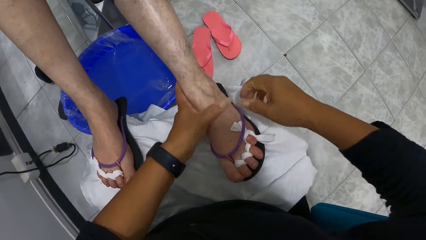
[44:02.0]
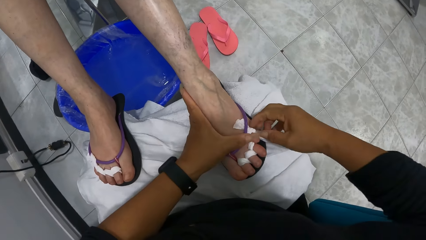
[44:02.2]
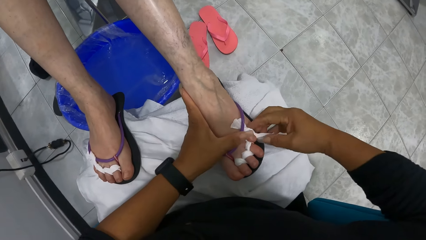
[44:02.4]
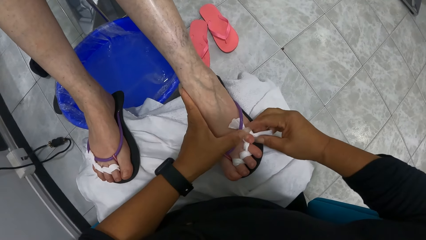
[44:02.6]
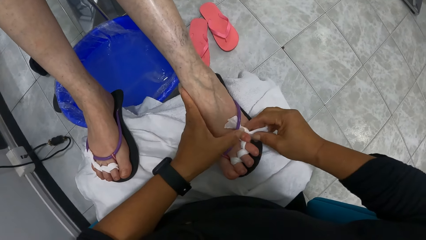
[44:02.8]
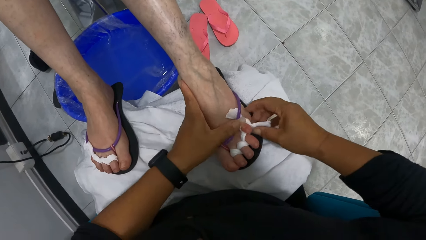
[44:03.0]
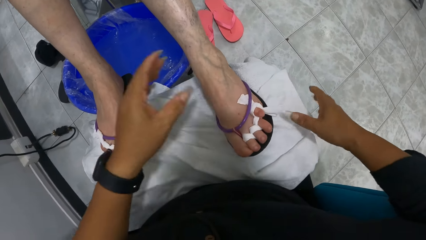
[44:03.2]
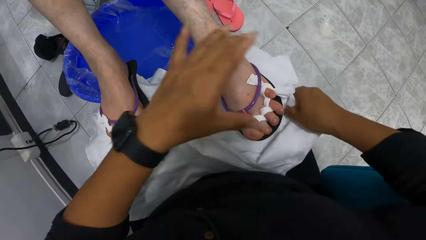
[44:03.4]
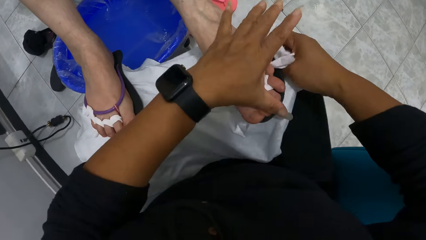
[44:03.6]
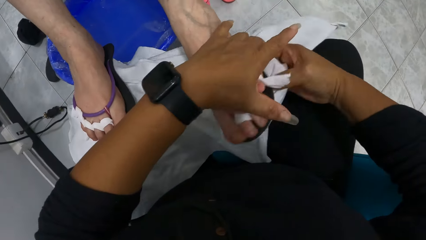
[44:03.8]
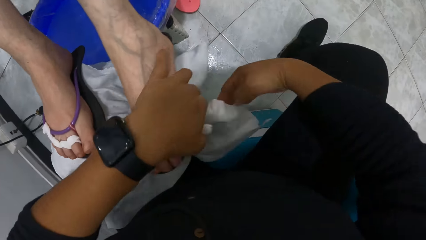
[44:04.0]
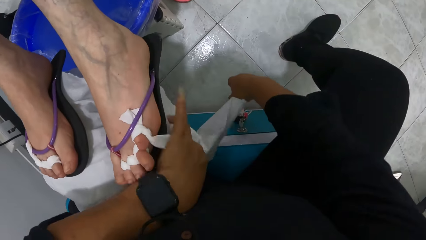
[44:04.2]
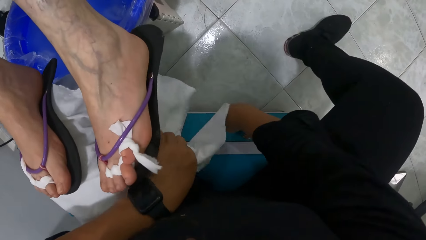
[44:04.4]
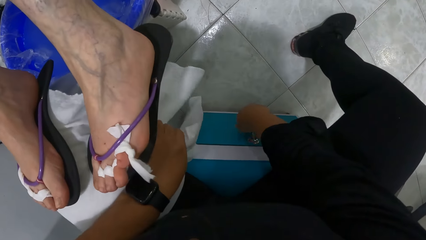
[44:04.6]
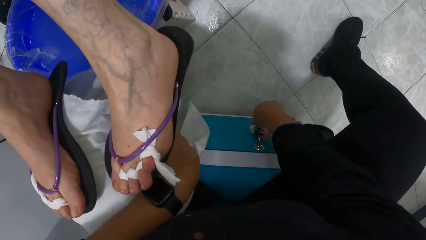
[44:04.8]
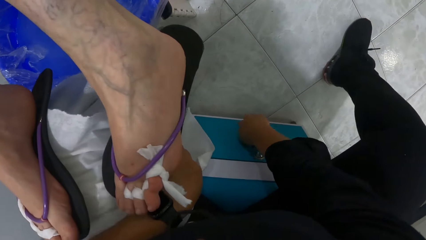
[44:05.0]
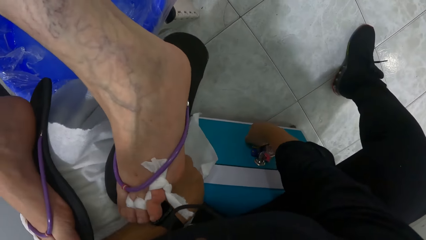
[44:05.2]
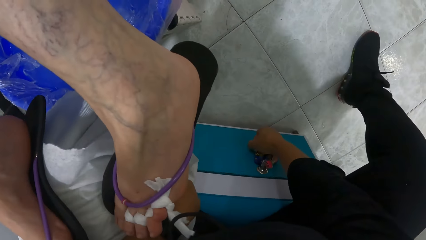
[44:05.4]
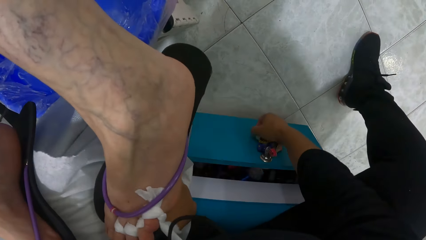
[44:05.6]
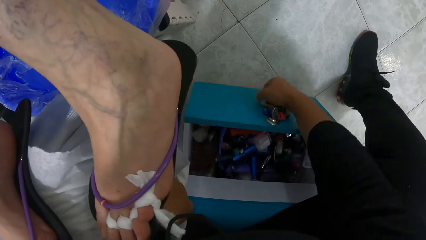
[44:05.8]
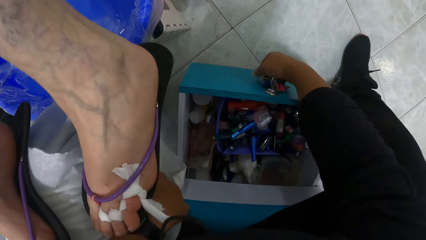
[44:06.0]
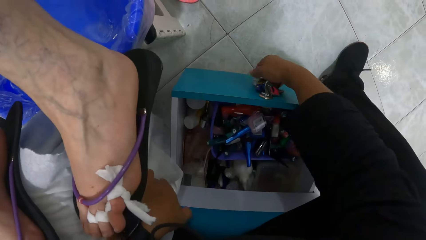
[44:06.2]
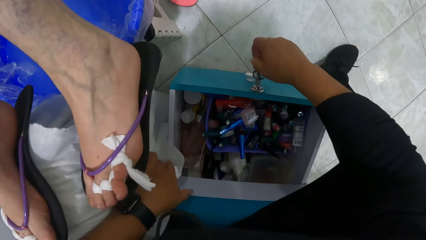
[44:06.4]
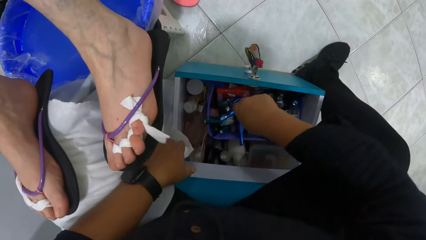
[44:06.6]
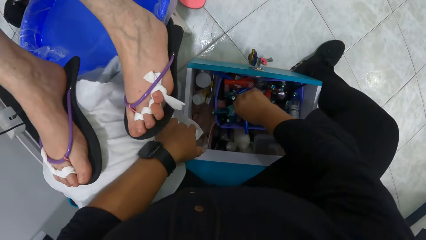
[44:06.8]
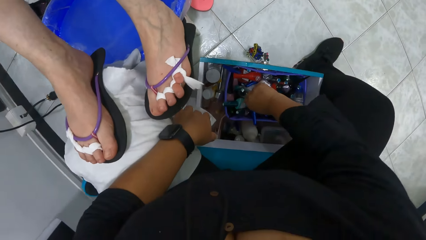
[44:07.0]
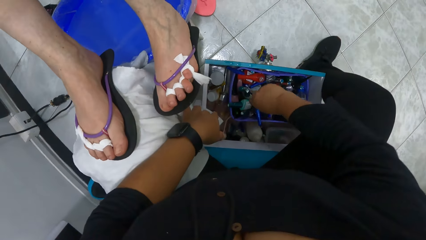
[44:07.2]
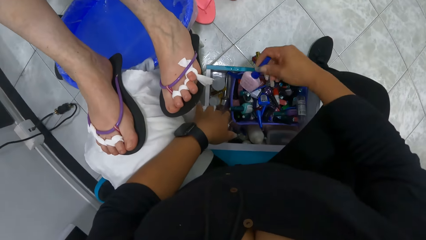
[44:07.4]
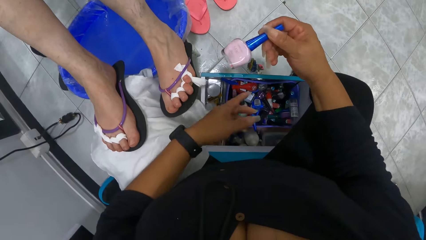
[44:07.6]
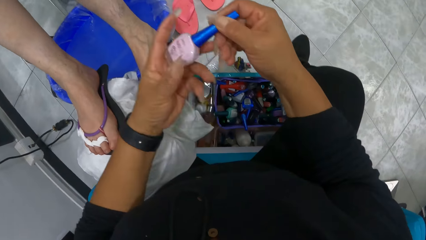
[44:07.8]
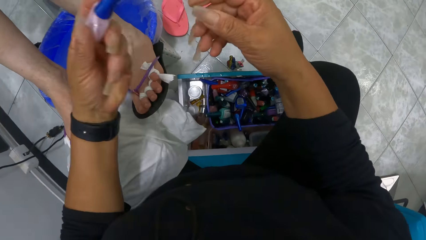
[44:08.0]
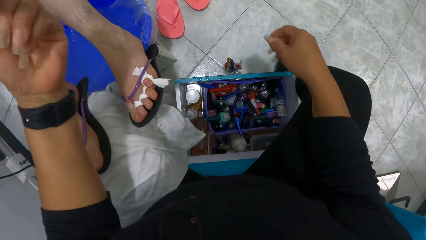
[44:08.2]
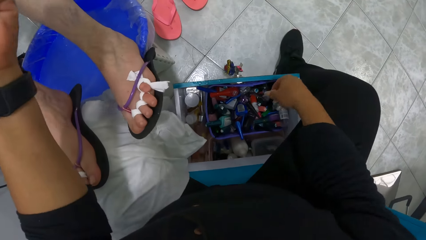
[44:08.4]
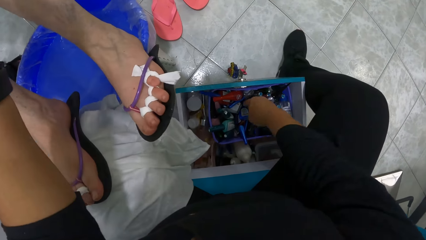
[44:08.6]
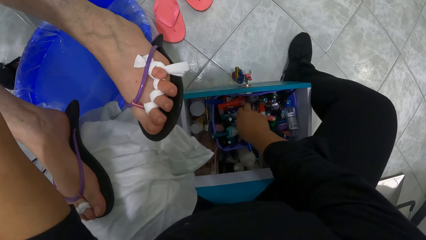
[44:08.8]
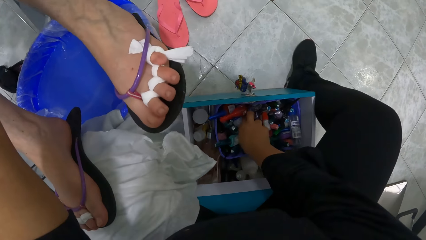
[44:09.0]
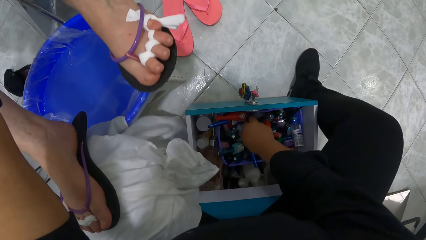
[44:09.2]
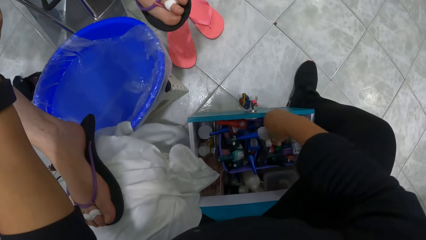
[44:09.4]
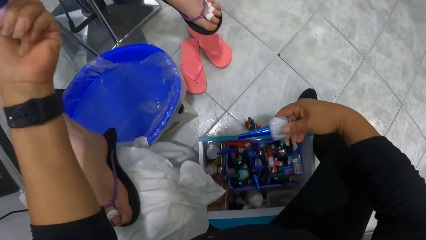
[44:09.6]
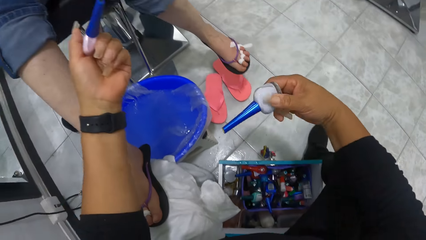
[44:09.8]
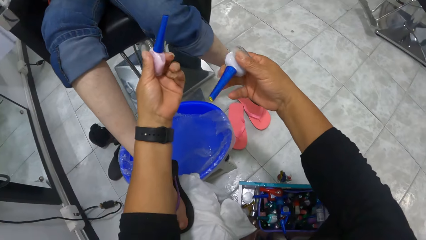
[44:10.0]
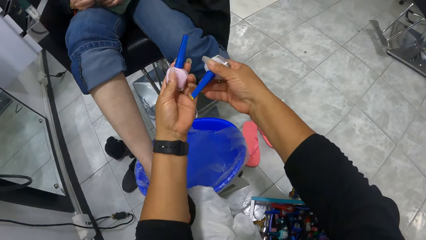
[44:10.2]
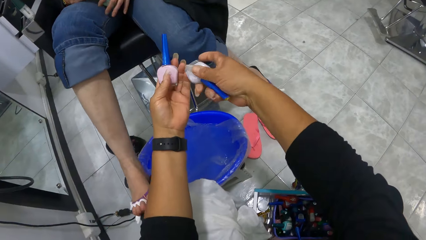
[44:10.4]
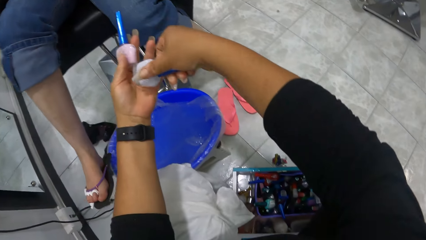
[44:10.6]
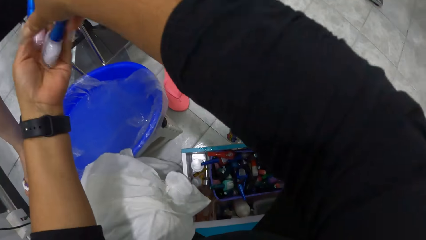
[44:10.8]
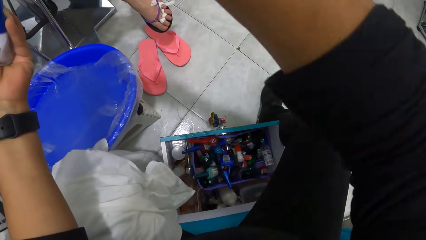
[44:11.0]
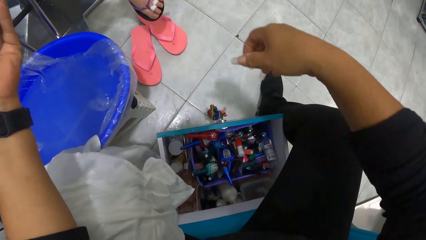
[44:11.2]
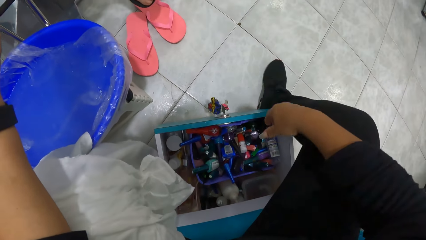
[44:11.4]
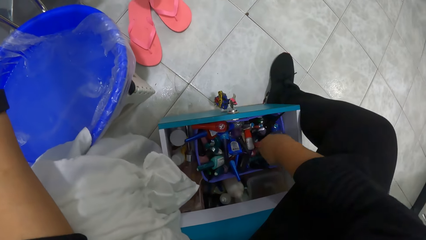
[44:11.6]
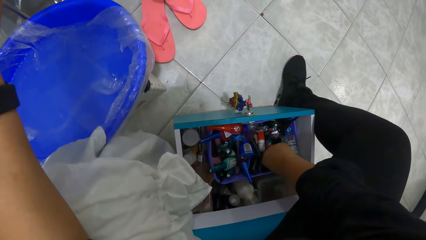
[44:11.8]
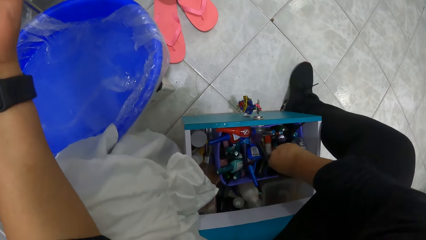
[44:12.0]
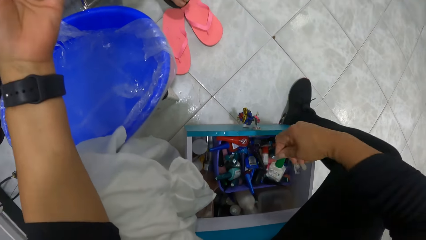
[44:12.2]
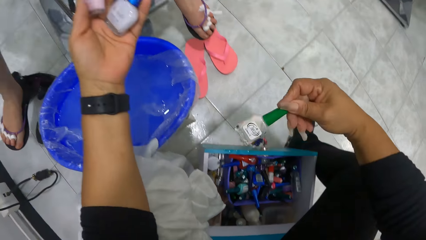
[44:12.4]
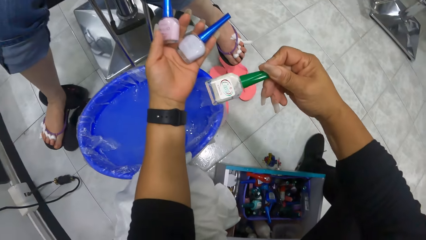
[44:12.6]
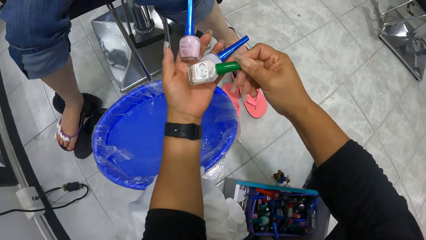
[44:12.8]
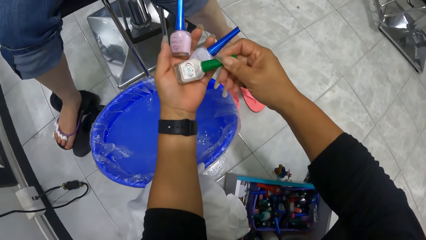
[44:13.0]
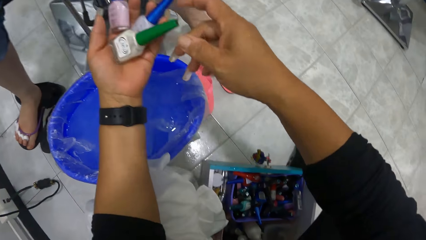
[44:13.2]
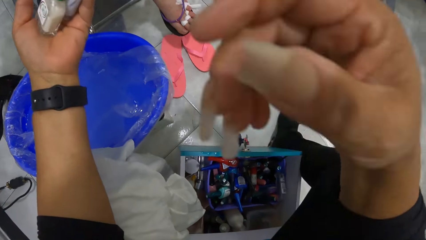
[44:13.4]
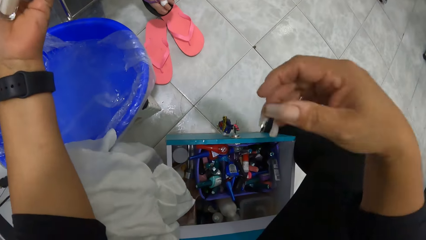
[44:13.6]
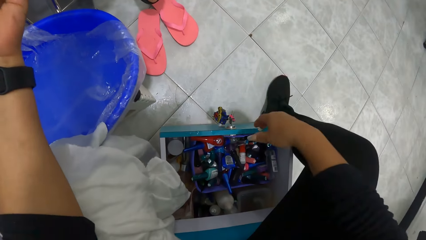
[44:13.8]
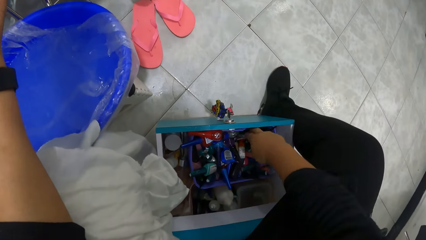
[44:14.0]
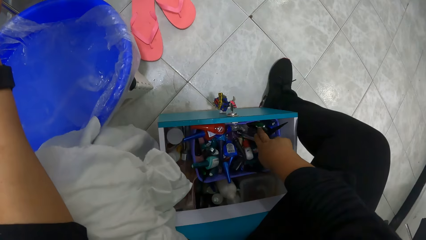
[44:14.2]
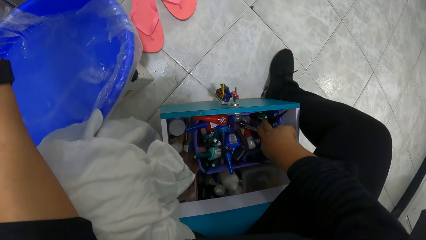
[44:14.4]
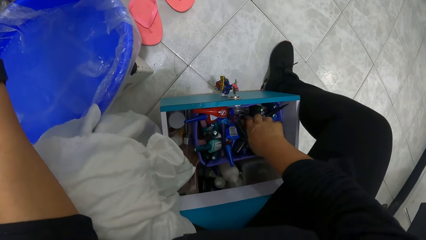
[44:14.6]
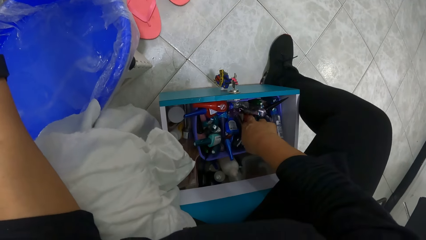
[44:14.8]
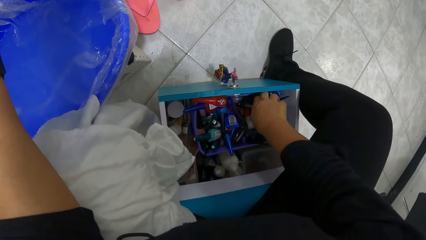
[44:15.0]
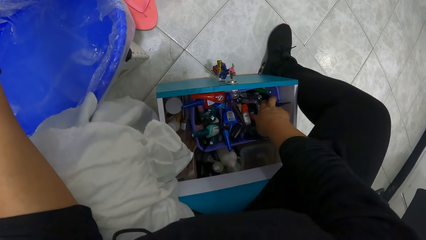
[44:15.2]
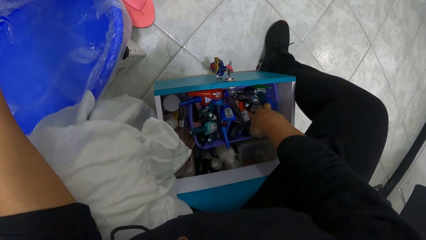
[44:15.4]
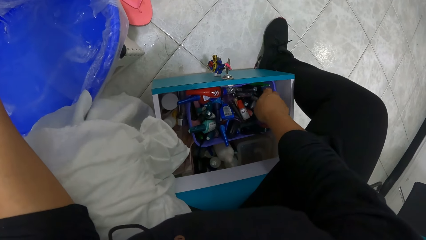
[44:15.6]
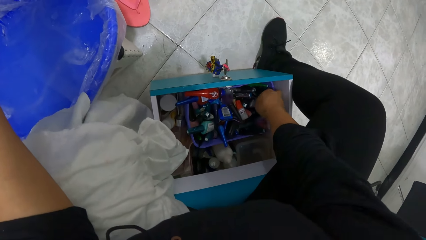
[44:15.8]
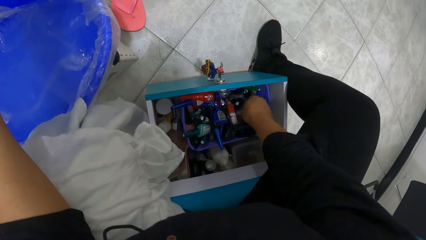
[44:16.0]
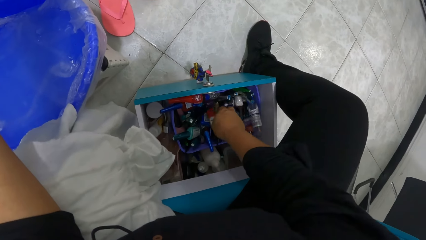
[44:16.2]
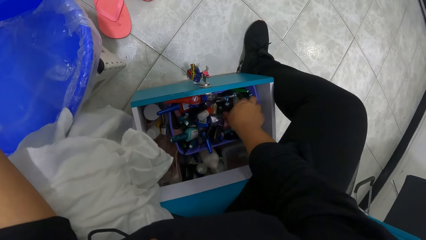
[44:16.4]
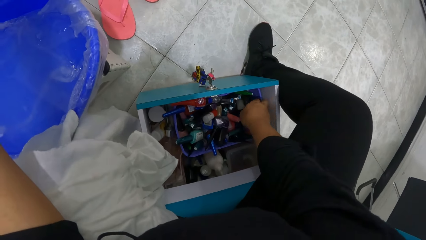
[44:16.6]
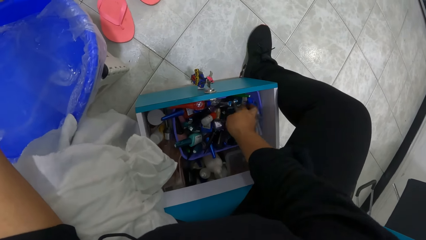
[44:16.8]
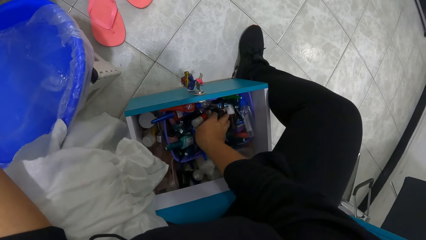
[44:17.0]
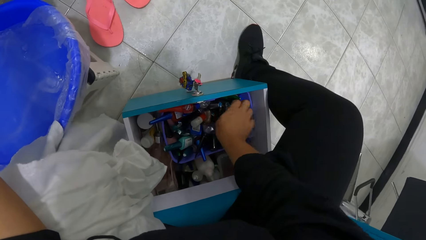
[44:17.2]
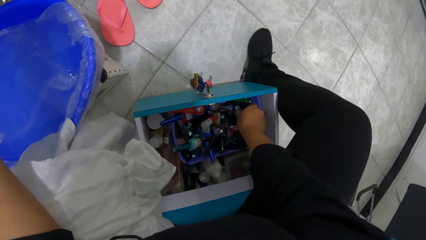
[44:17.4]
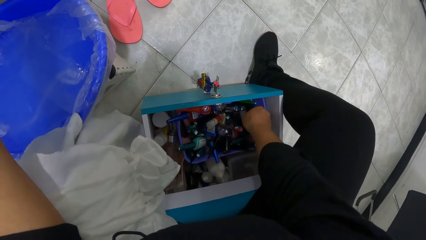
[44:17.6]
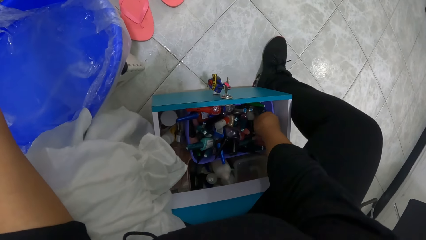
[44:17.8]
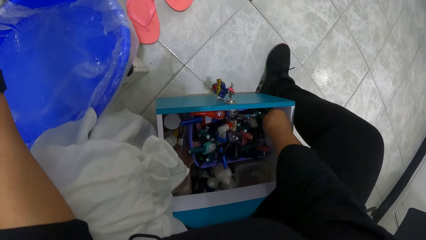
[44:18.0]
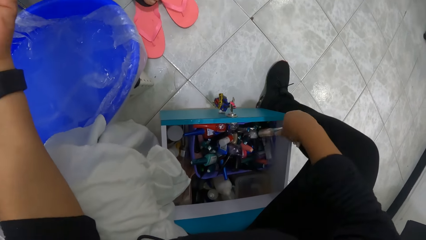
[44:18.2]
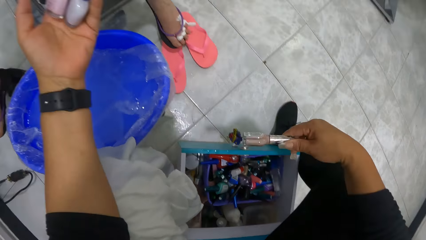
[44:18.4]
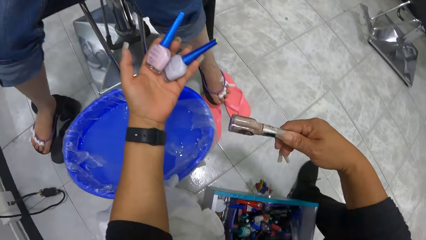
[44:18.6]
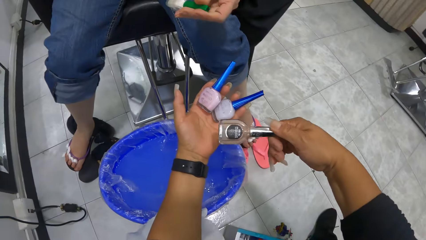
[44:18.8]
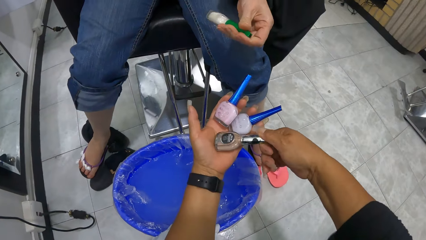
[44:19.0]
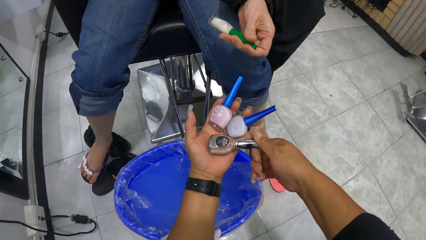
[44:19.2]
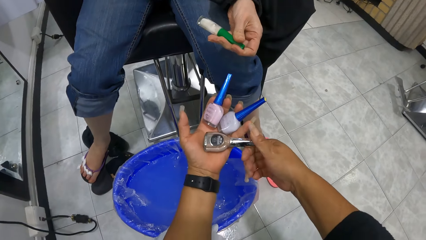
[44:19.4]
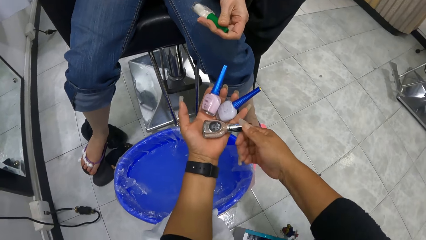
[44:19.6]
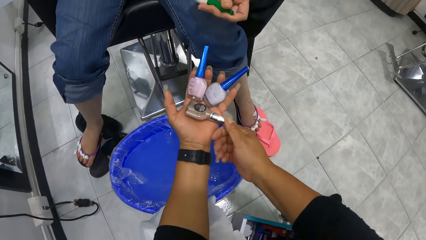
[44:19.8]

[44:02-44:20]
The camera wearer adjusts the left foot of the woman with her hands. She opens a drawer under her seat with her right hand. She holds the piece of cloth with her left hand. She picks up a nail polish in the drawer with her right hand. She passes the nail polish from her right hand to her left hand. She holds the nail polish with both hands. She interacts with the woman. She picks up a nail polish in the drawer with her right hand. The woman lowers her left foot to the ground. The camera wearer passes the nail polish from her right hand to her left hand. The woman lowers her right foot to the ground. The camera wearer picks up a nail polish in the drawer with her right hand. She passes the nail polish from her right hand to her left hand. She holds the nail polish with her left hand. She raises her right hand towards her face. She lowers her right hand into the drawer. She searches the drawer with her right hand. She picks up a nail polish in the drawer with her right hand. She passes the nail polish from her right hand to her left hand. The woman holds a nail polish in her left hand. The woman interacts with the camera wearer.
